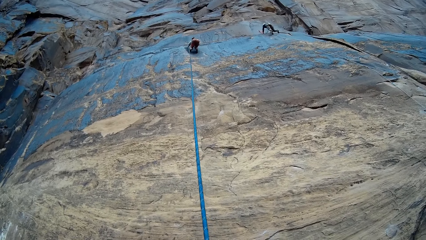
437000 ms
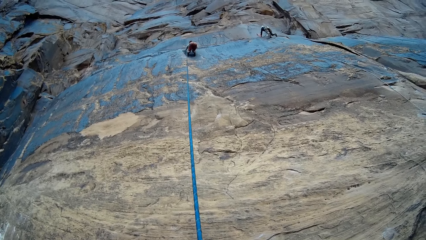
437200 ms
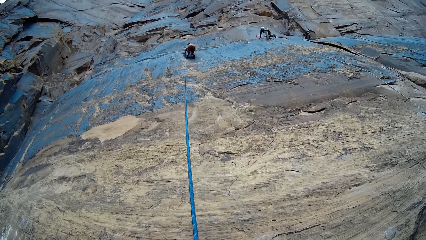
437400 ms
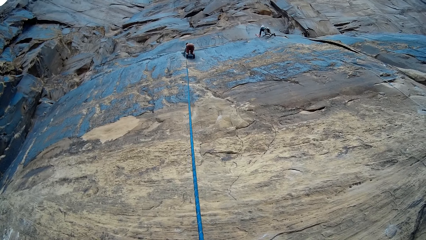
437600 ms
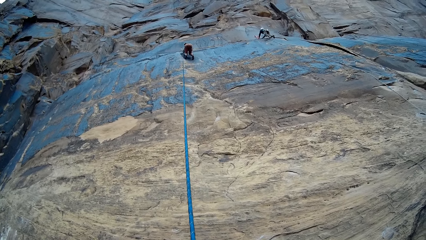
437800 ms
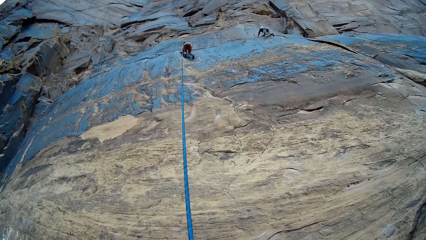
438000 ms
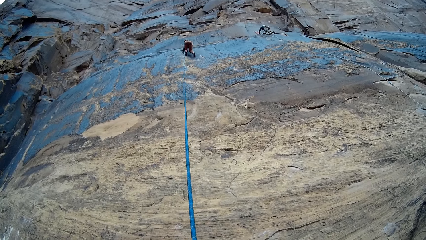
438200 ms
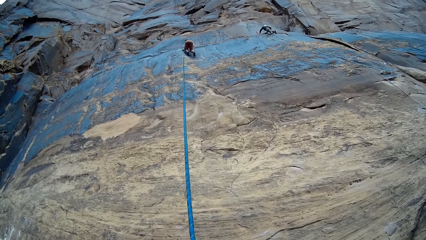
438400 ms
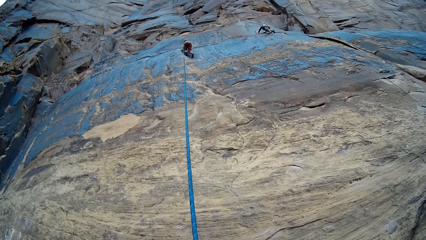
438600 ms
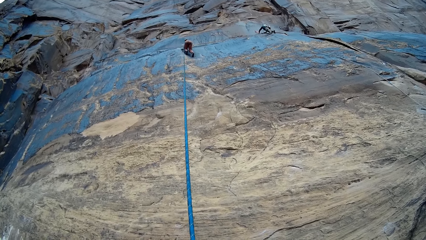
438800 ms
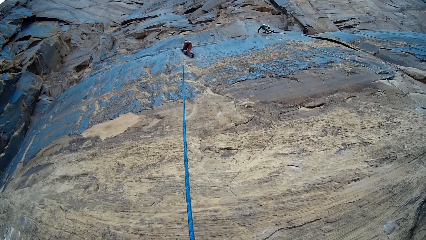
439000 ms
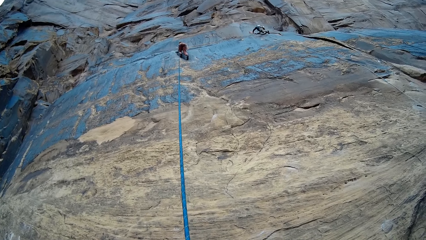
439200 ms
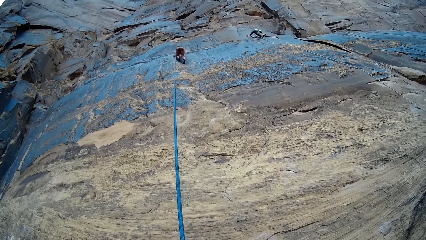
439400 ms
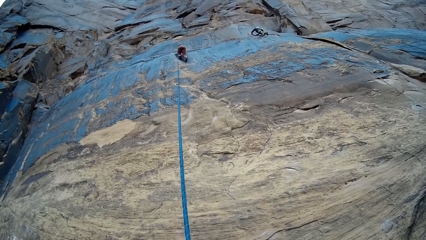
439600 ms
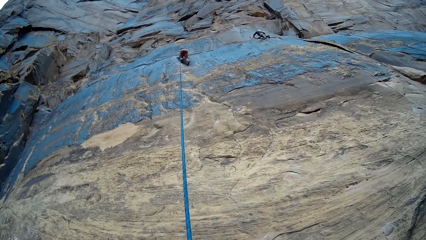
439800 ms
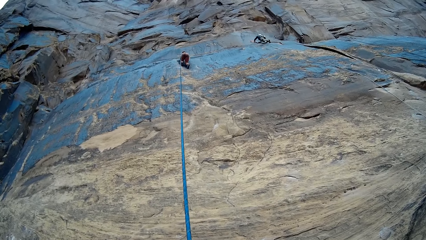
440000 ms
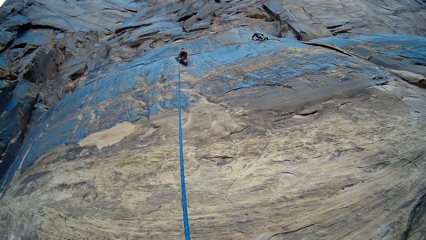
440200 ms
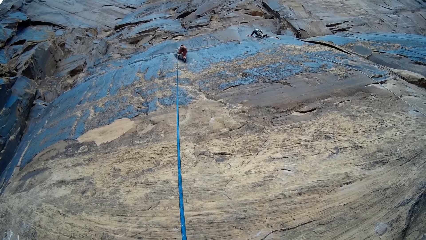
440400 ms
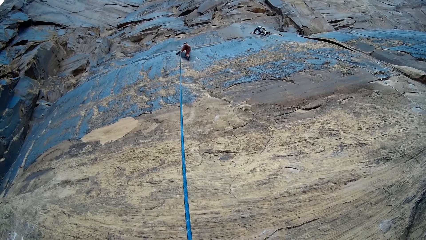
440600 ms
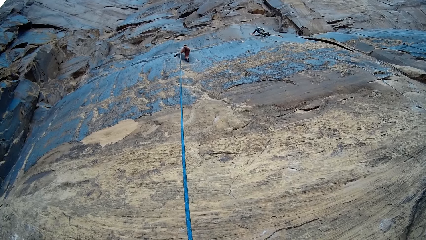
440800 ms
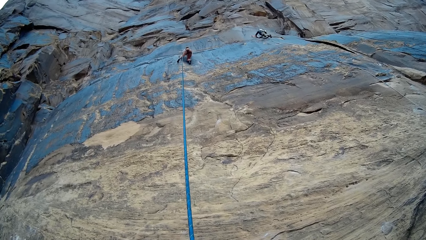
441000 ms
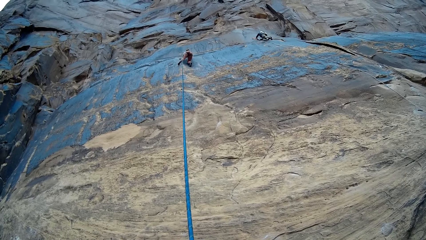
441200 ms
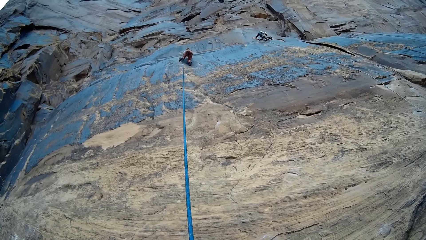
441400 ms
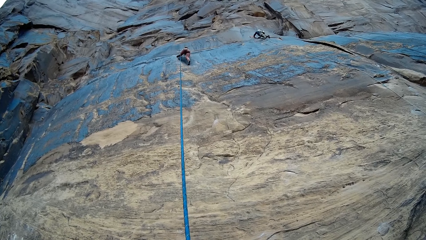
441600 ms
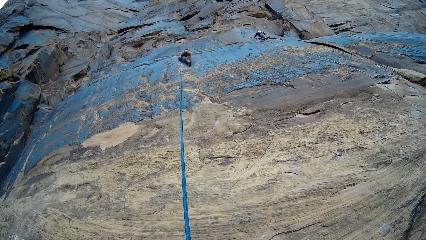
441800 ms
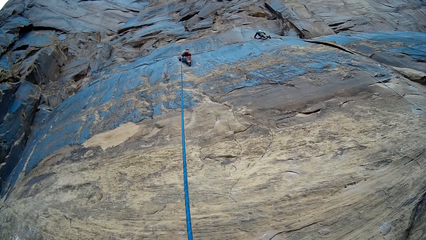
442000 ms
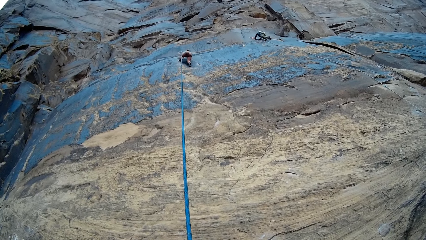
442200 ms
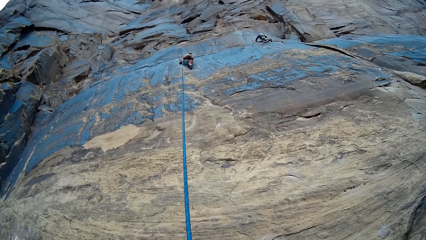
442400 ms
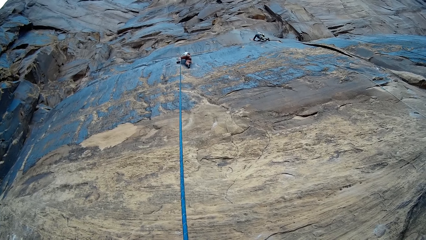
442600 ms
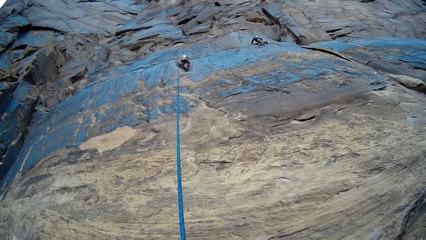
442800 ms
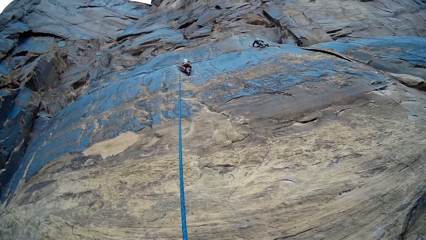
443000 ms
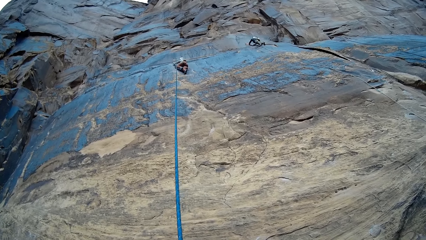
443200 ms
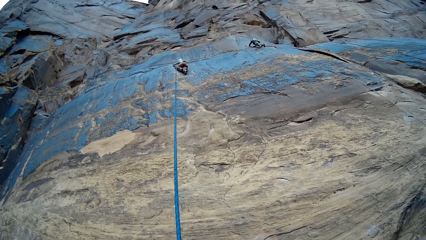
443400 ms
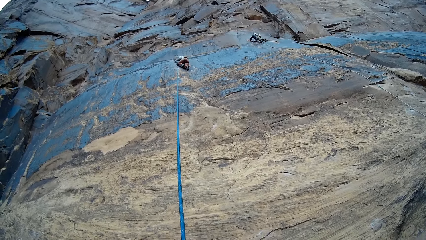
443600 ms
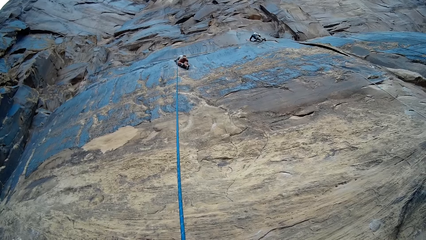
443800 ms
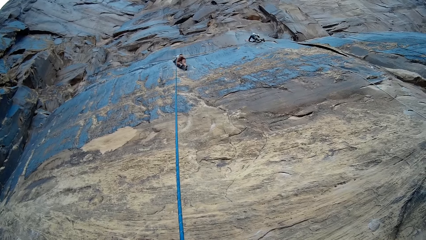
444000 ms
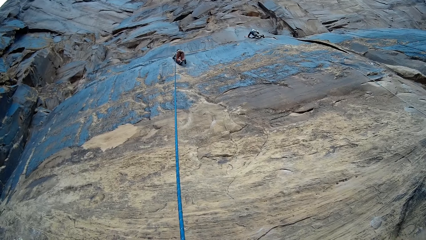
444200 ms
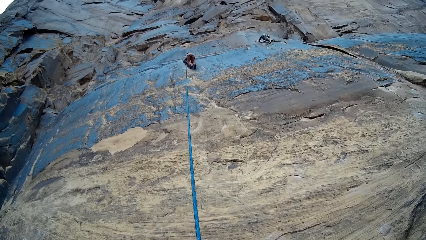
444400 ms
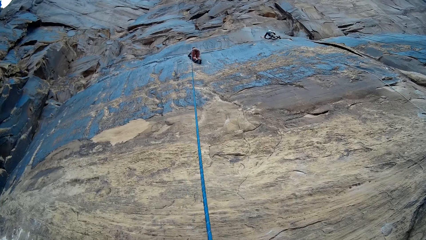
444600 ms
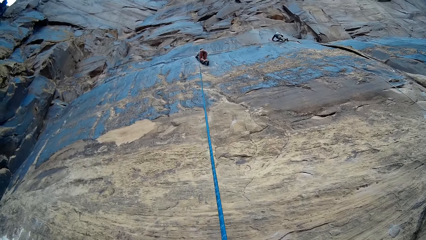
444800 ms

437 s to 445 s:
A climber ties a set rope to a hook in the mountain with both hands.

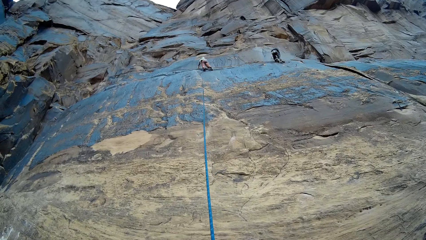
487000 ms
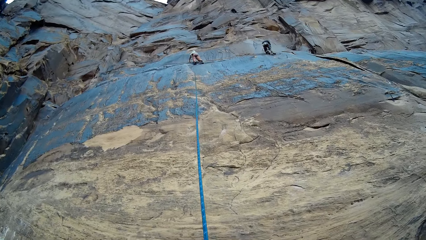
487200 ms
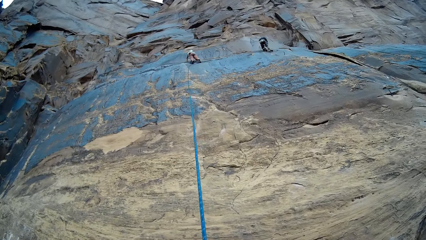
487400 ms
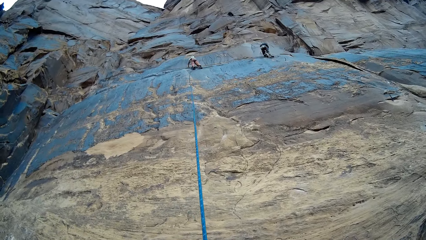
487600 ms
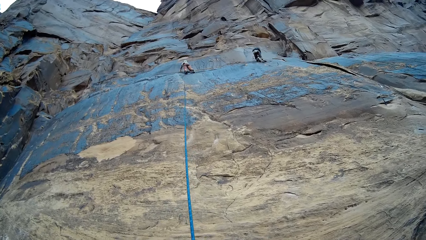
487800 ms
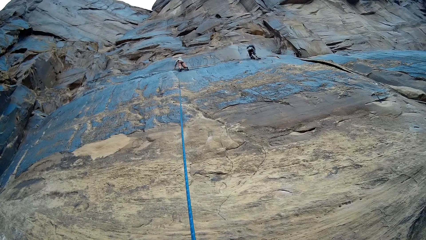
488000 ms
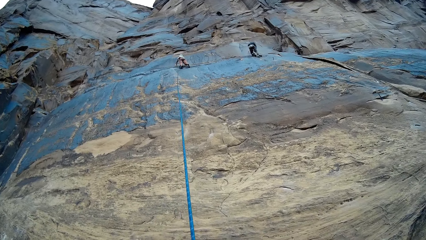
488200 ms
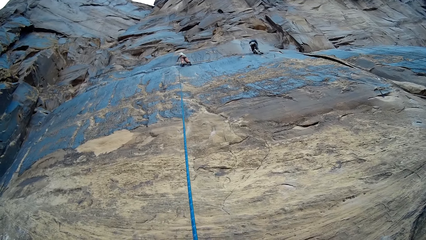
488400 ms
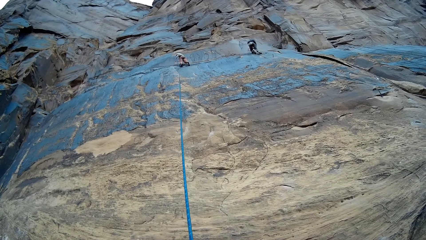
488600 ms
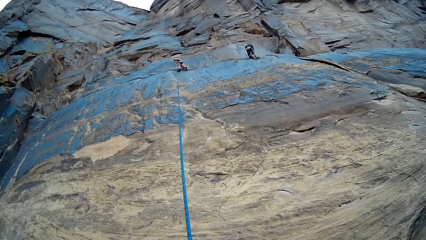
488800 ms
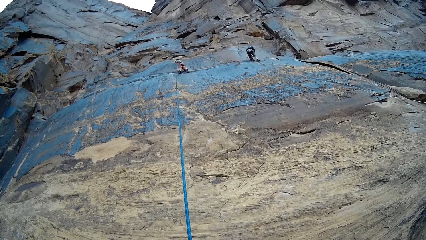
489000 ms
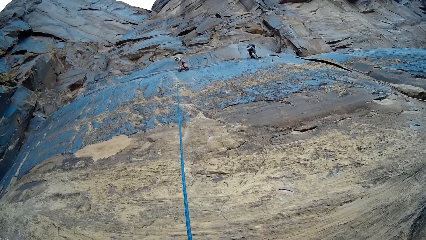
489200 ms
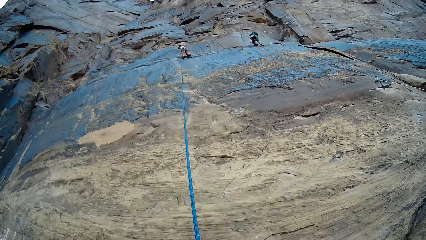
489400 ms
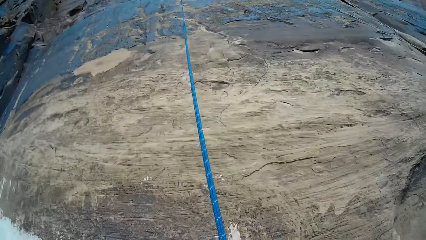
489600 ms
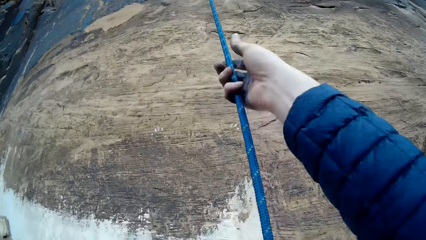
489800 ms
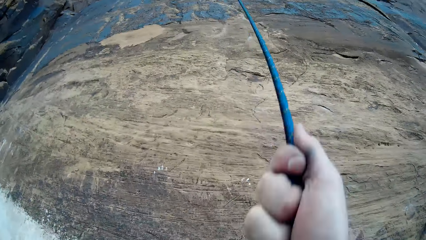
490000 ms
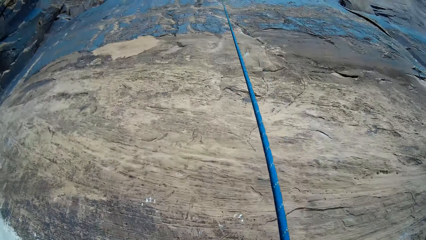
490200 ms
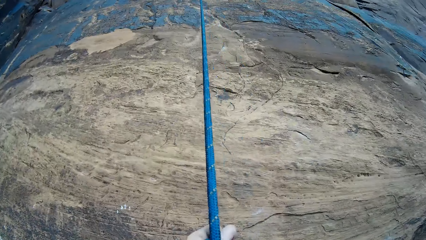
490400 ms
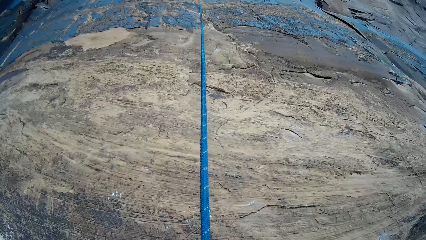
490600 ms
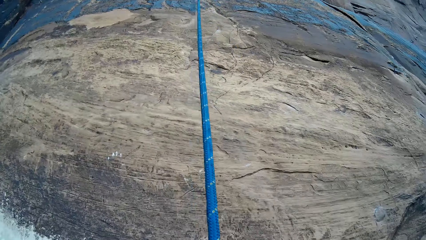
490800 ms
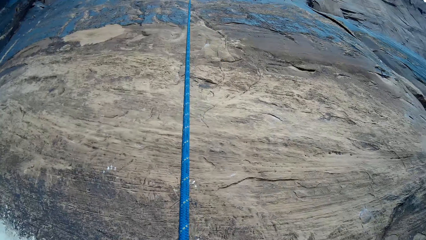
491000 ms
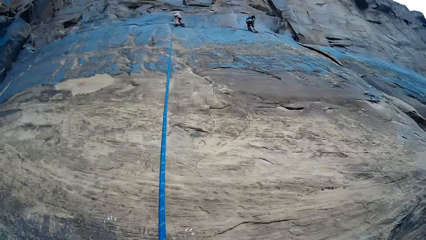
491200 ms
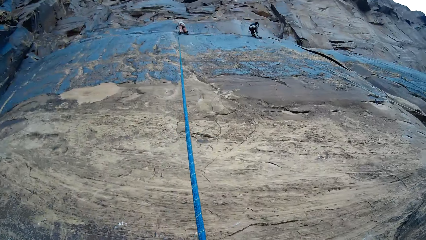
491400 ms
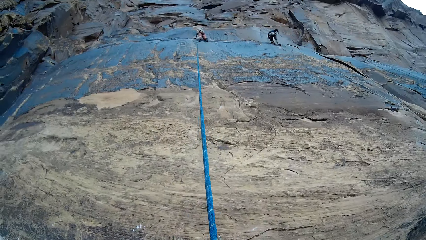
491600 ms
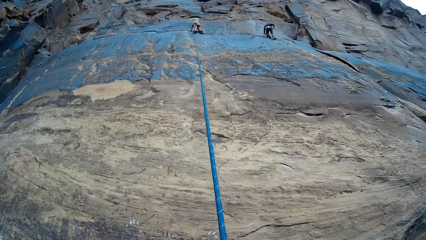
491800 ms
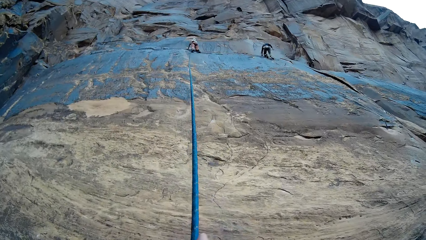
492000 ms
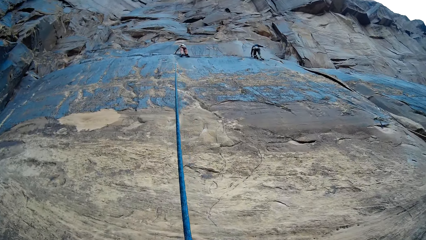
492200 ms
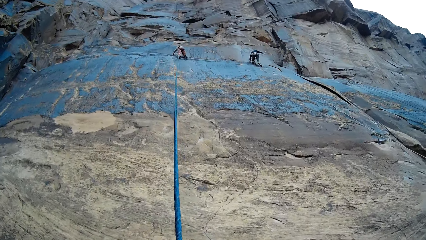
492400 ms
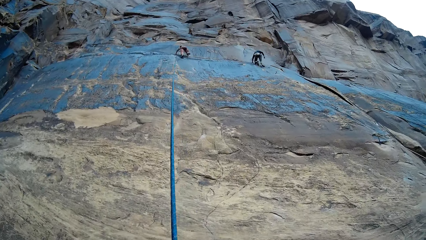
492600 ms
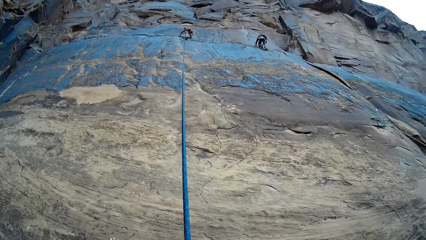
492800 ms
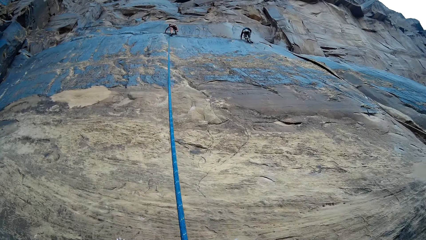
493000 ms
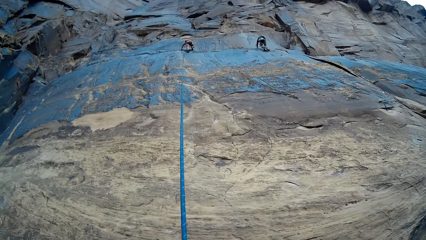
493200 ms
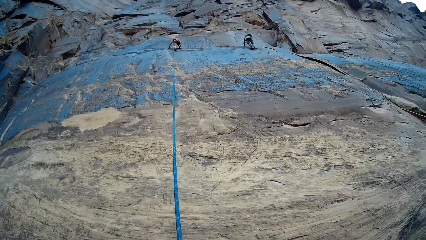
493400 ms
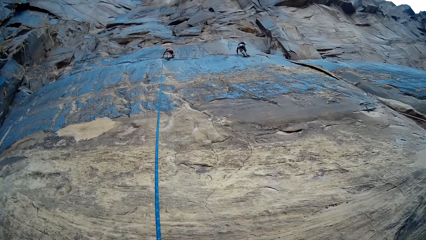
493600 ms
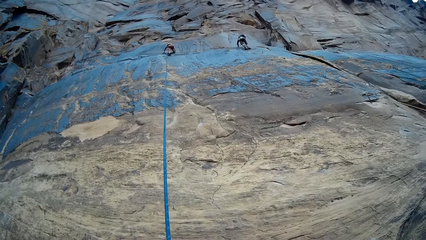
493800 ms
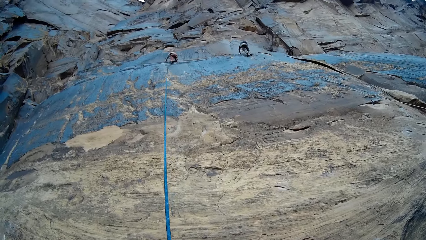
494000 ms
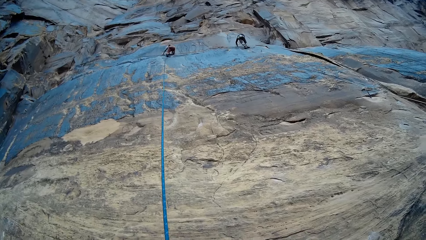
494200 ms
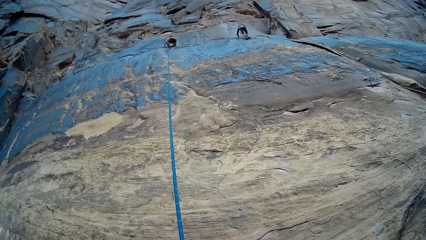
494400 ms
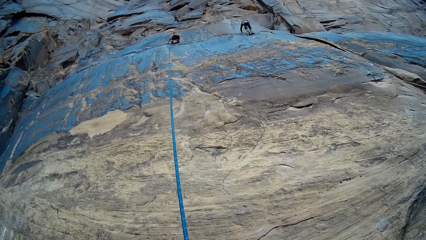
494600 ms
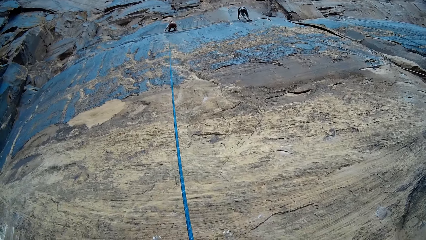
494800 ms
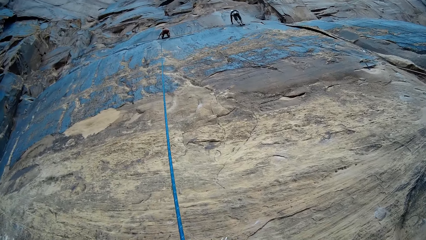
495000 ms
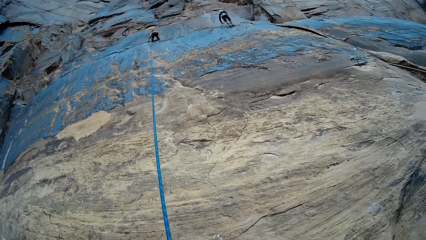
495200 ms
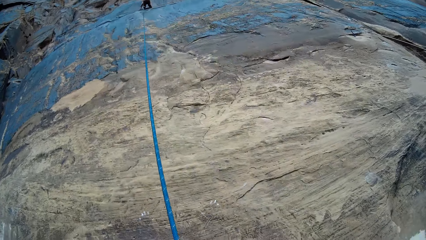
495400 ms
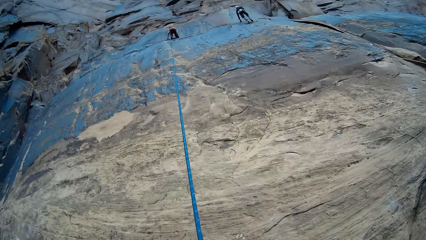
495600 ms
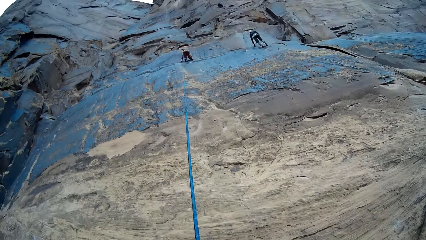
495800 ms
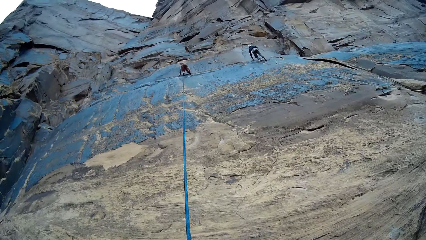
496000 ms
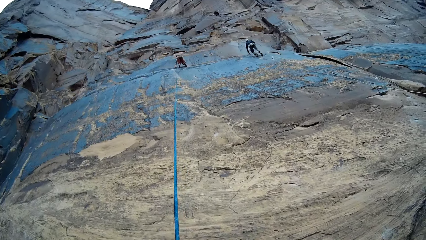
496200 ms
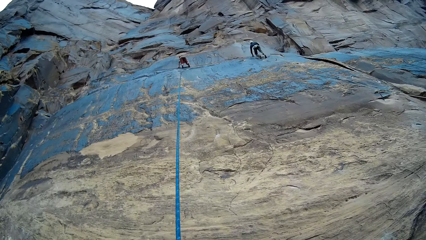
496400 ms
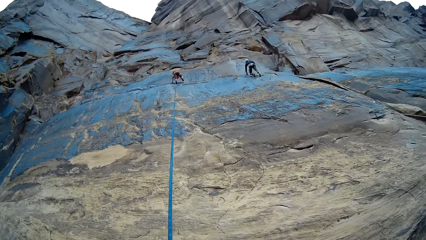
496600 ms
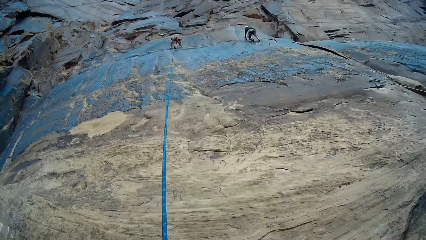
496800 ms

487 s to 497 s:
The camera wearer adjusts his set rope on a mountain with both hands. He pulls the climbing rope.
